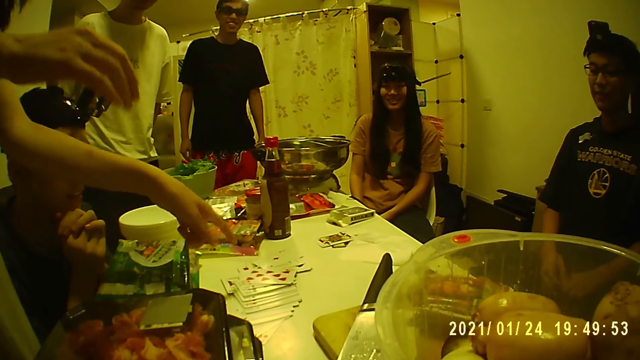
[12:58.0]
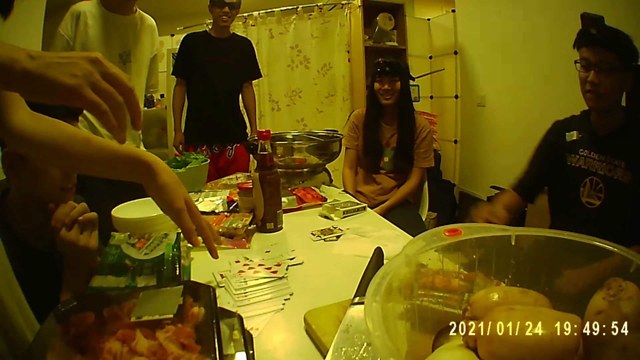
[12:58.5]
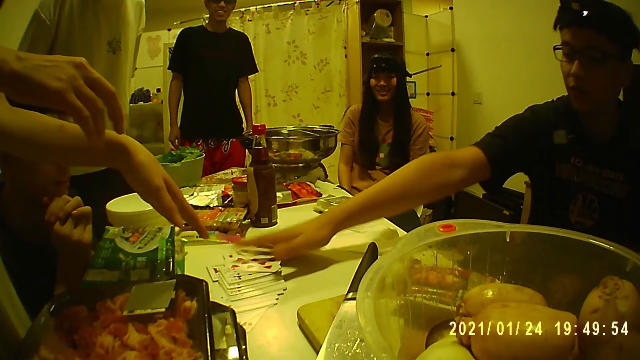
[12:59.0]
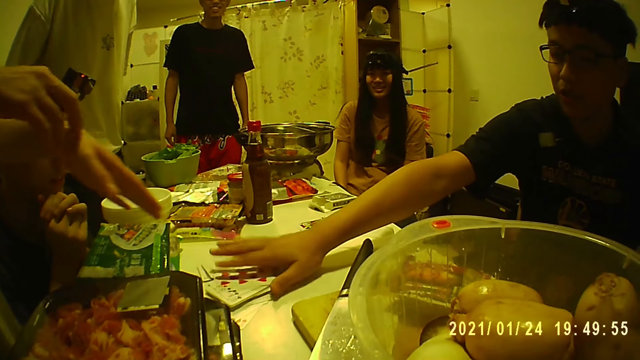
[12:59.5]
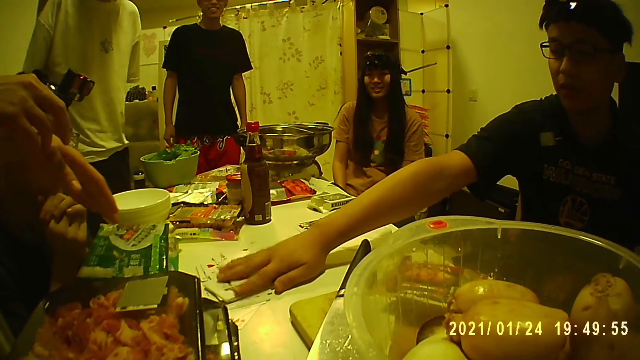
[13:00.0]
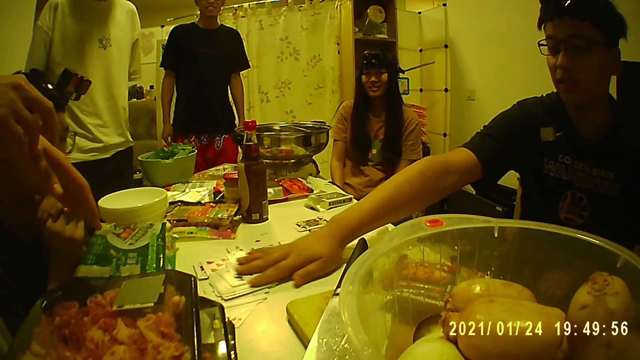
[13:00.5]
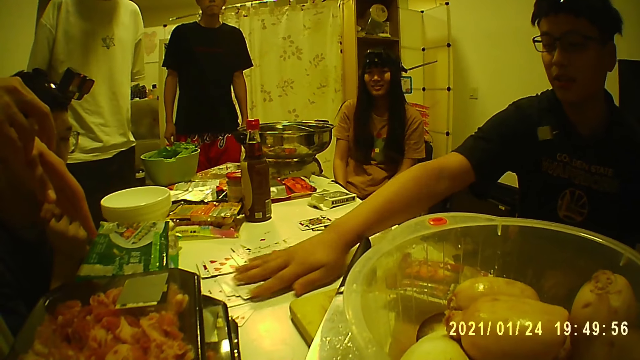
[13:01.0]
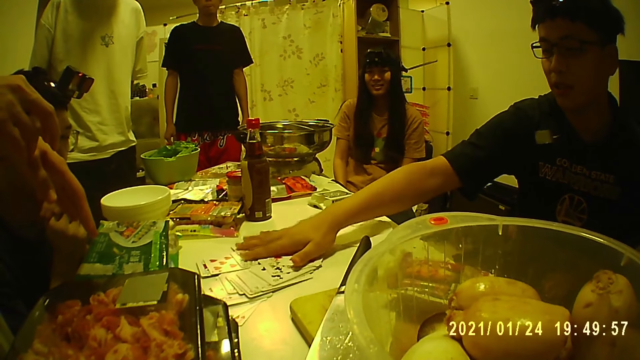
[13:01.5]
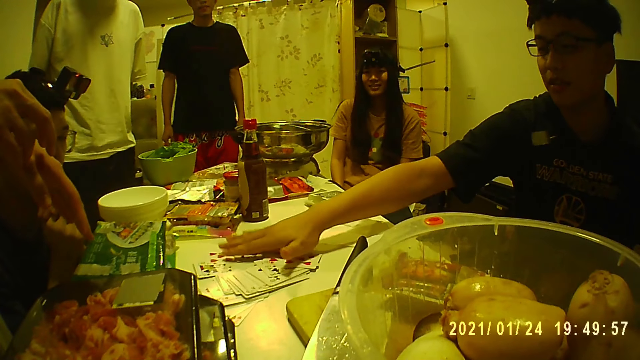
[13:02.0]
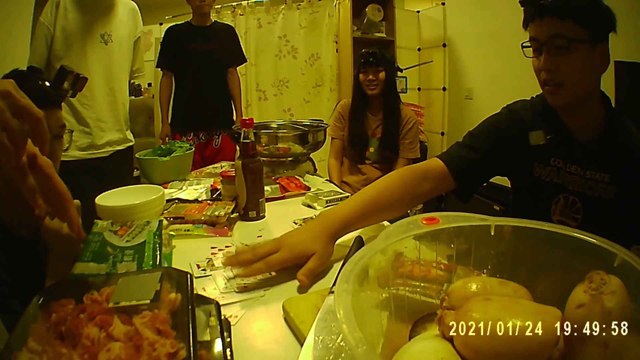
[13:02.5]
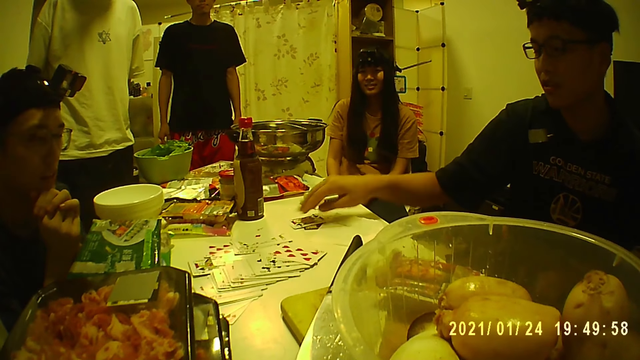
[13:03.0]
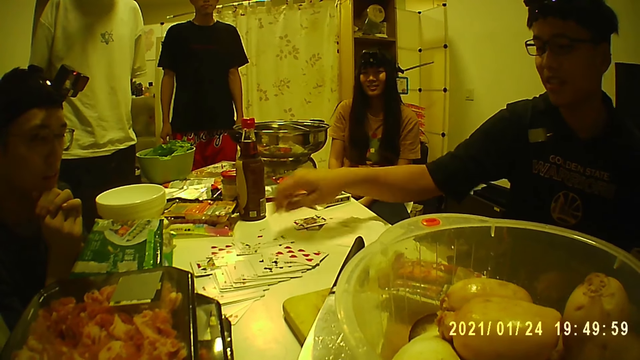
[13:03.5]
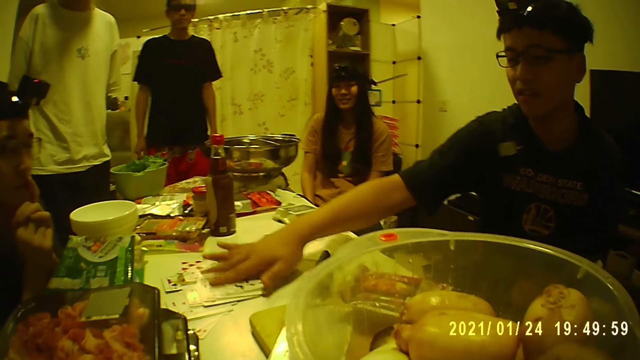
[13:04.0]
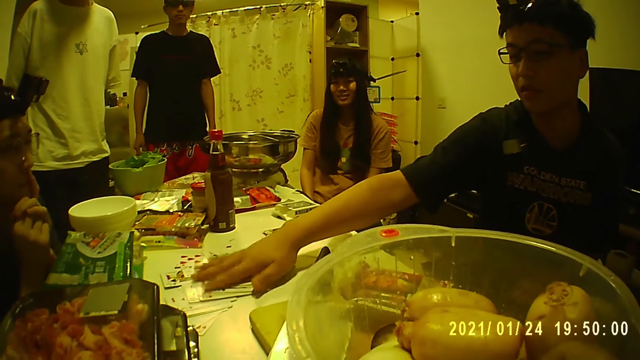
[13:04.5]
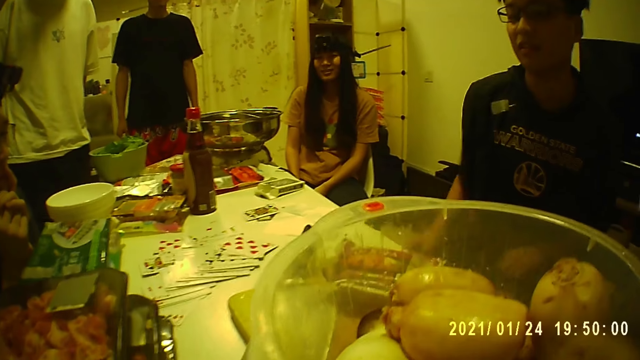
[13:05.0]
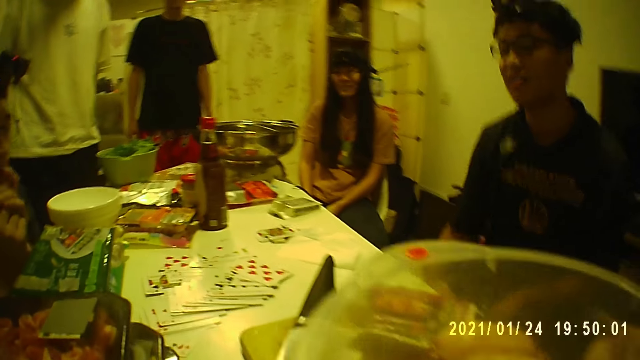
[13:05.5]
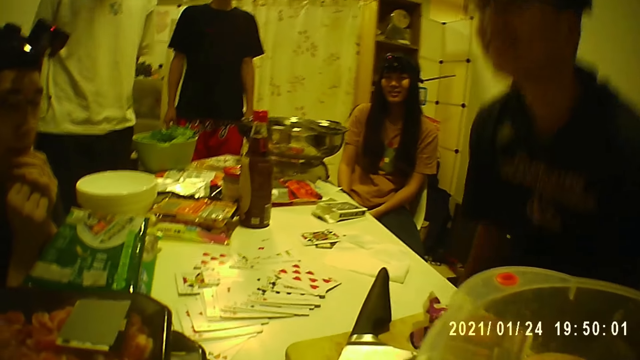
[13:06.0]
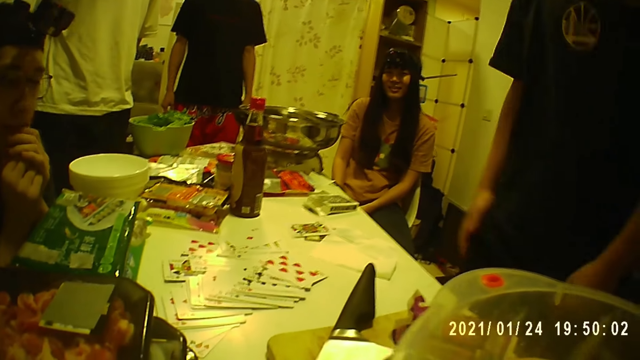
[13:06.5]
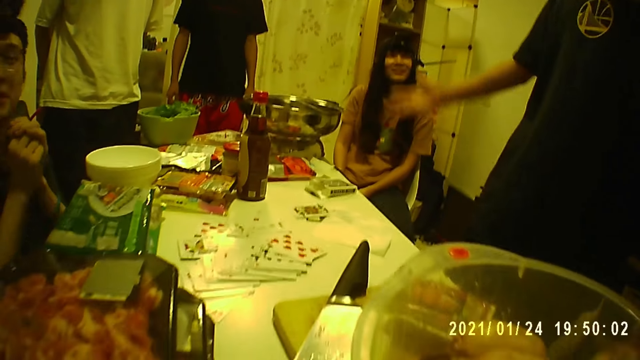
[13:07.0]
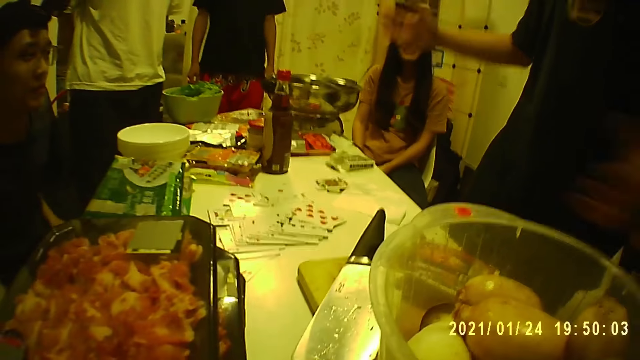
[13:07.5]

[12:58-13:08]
A woman gestures with her left hand. A person points at the cards. A man shifts the cards on the table with his right hand. The man spreads the cards on the table. The man stands up.

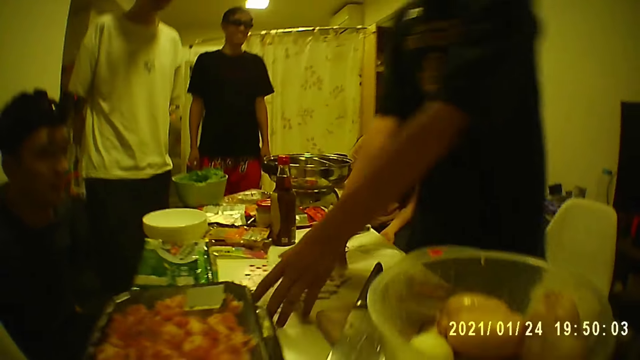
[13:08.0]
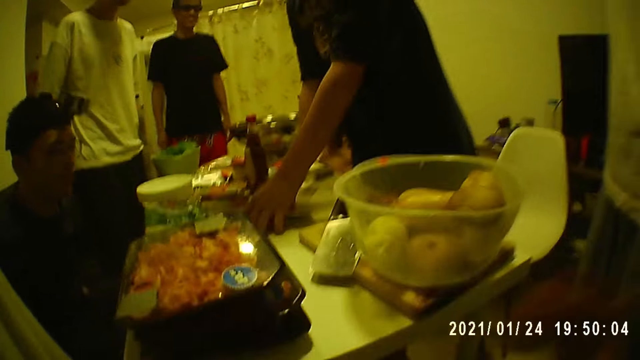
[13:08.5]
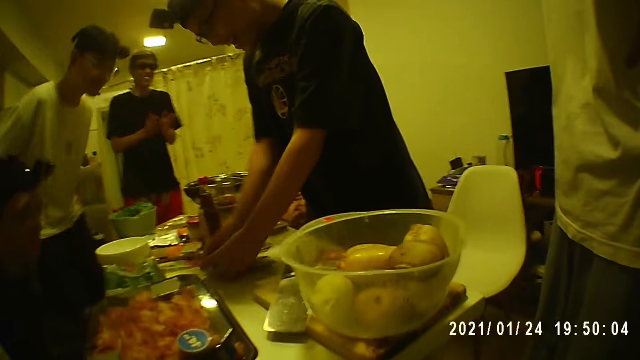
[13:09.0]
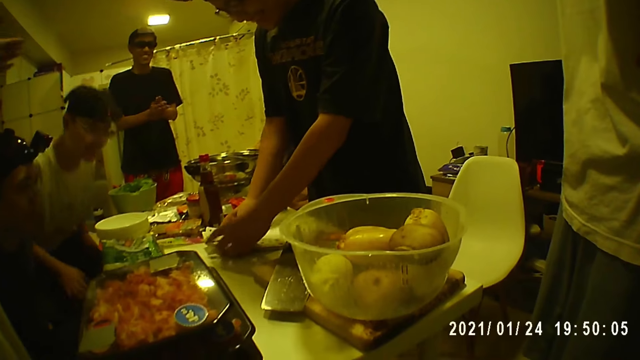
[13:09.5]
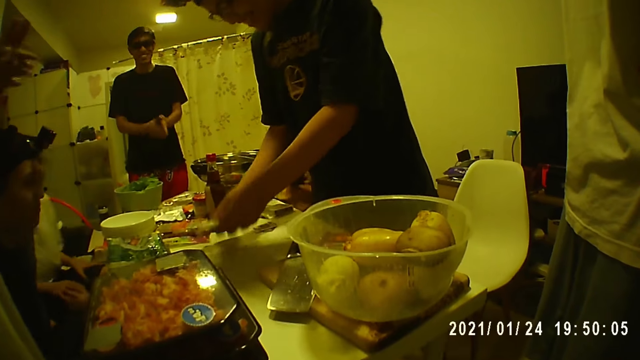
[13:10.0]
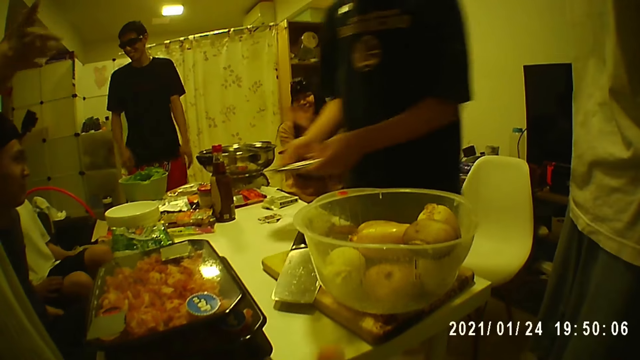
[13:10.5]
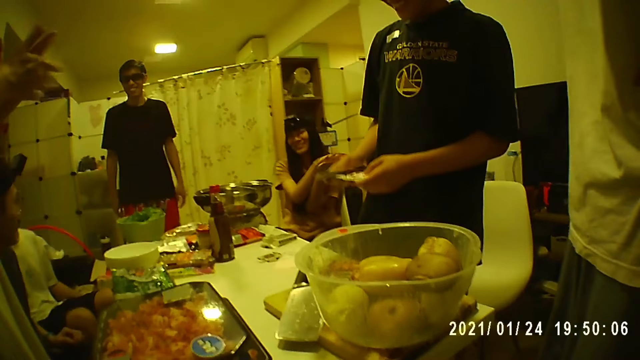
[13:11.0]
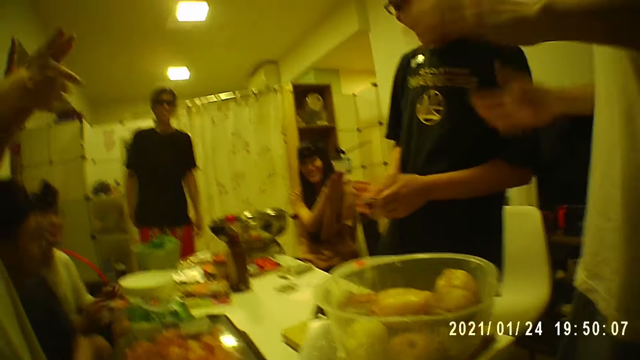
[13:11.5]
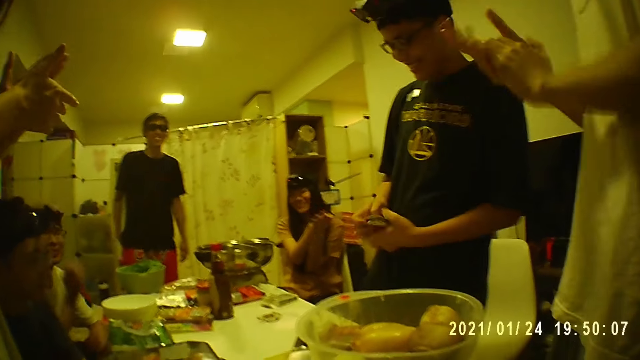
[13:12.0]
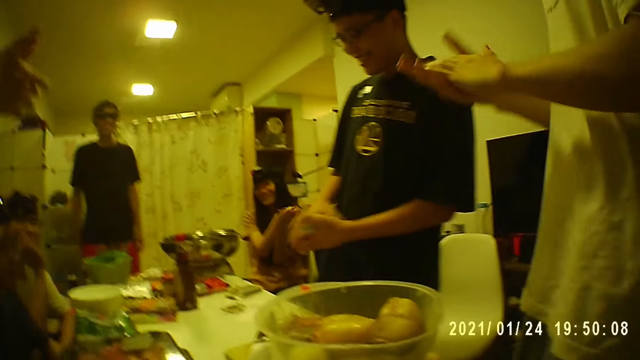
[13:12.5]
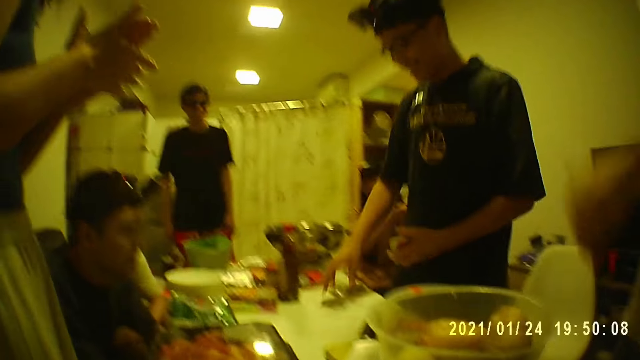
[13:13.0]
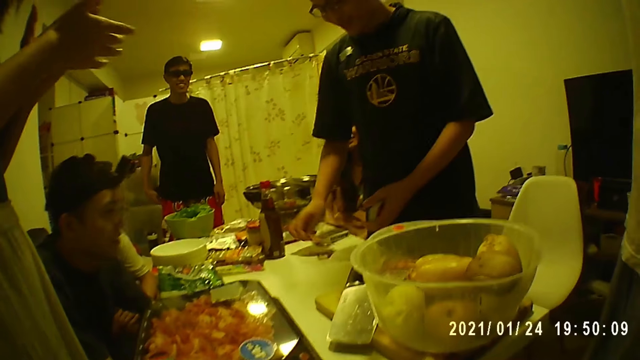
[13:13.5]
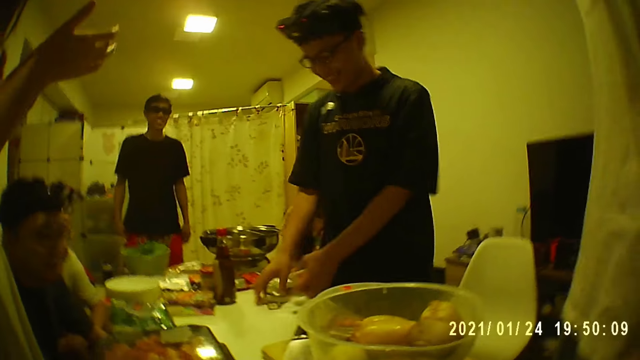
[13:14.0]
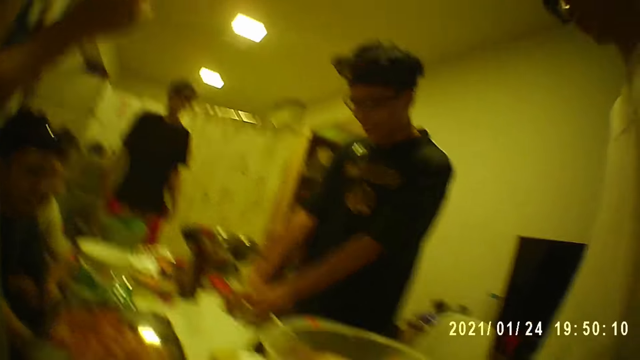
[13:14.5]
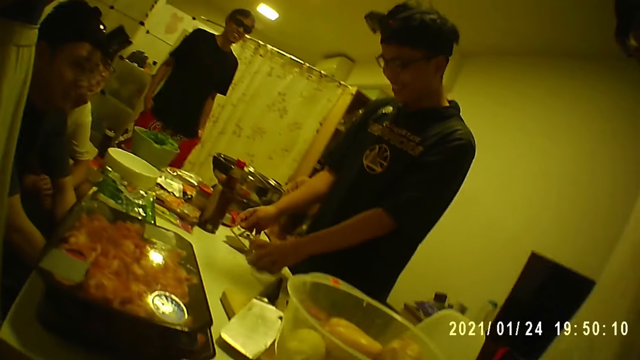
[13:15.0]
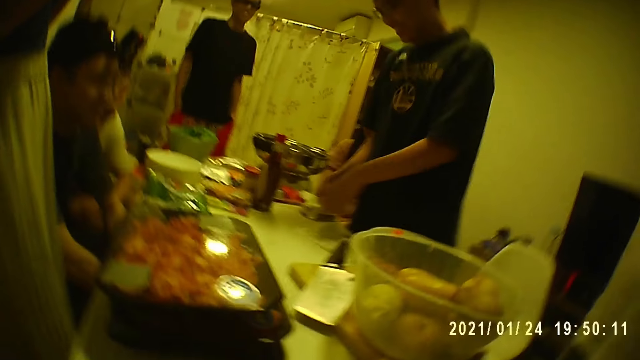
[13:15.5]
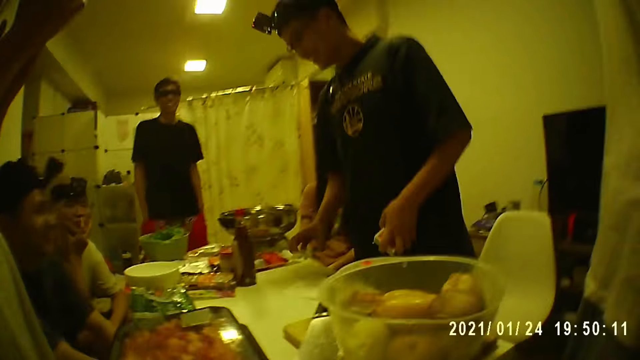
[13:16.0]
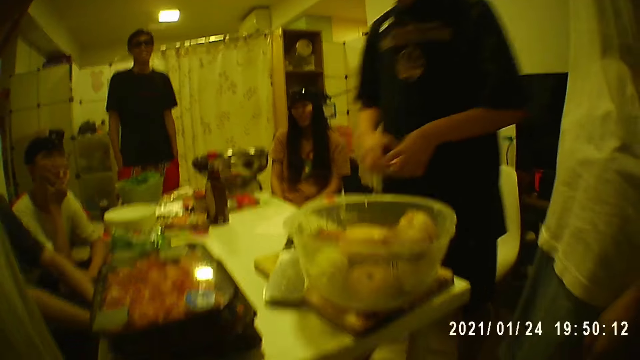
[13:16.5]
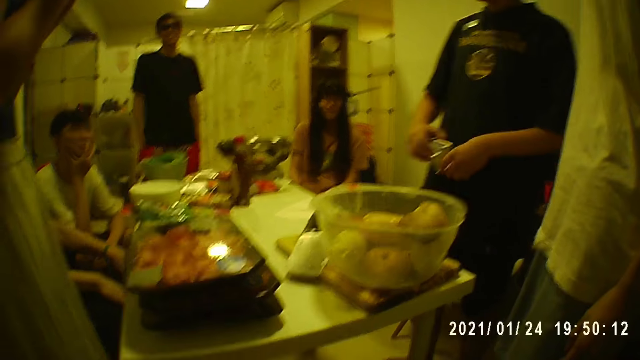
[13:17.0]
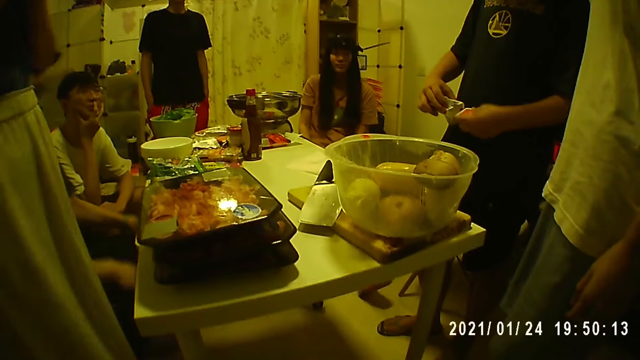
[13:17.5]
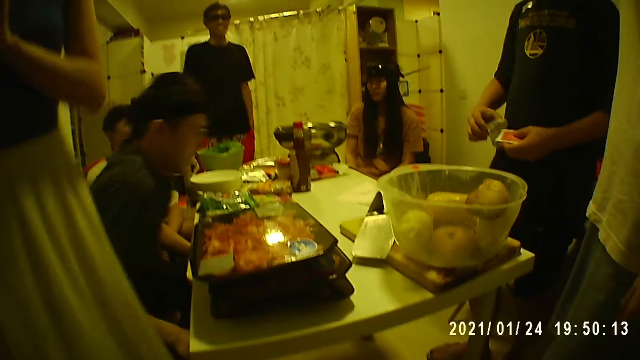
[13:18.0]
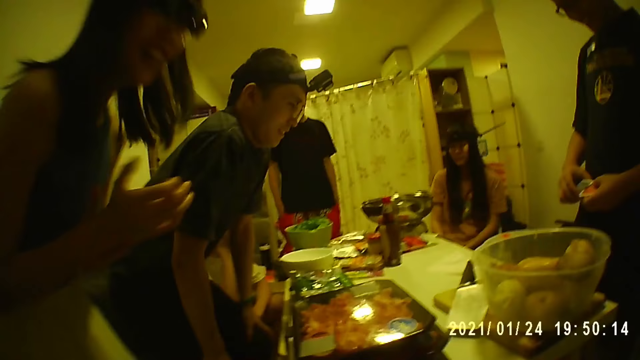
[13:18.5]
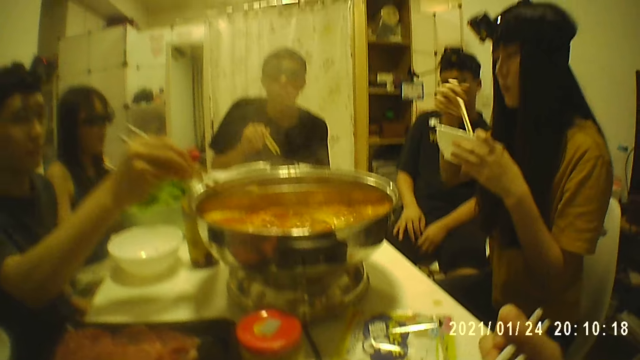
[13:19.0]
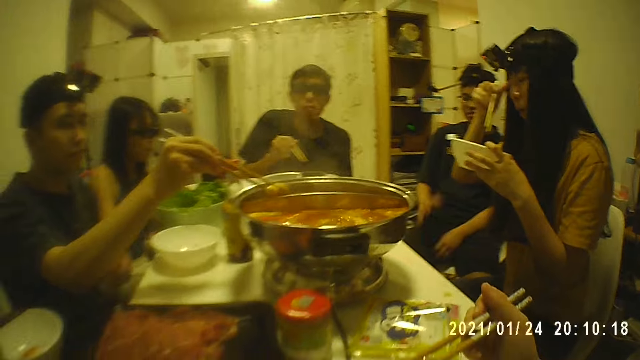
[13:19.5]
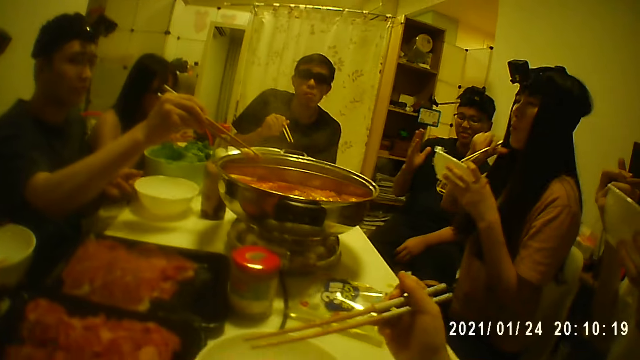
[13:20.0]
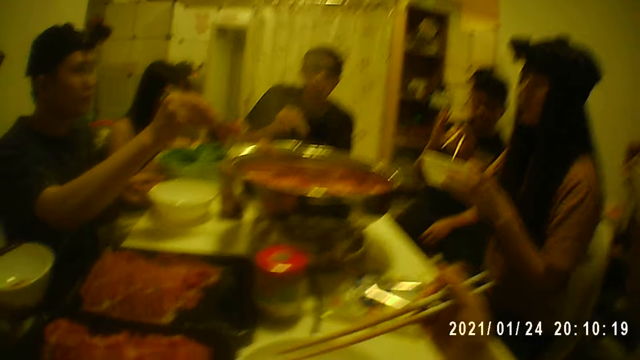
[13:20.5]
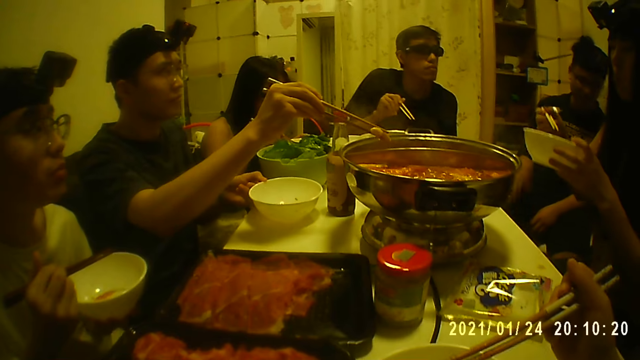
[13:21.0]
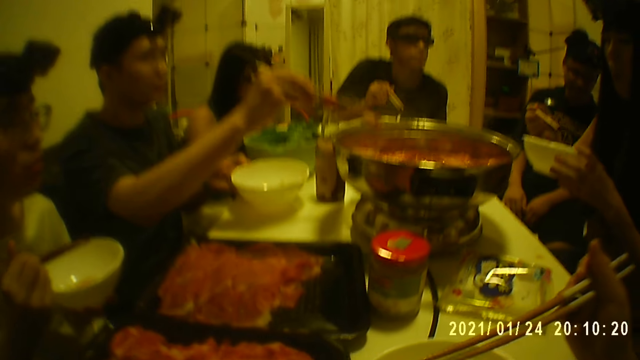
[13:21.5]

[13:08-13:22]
A man packs the cards on the table with both hands. Another man claps his hands. A woman claps her hands. Another woman claps her hands. The first man arranges the cards with both hands. Another man claps his hands. The first man picks up the card from the table with his right hand. A person claps hands. The first man puts the card into his left hand with his right hand. He picks up the card from the table with his right hand. He collects the cards on the table. He picks up the card pack from the table with his right hand. He puts the cards into the pack with his left hand. The camera wearer eats food.
